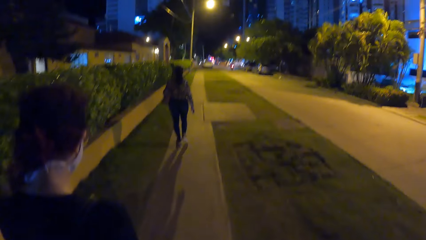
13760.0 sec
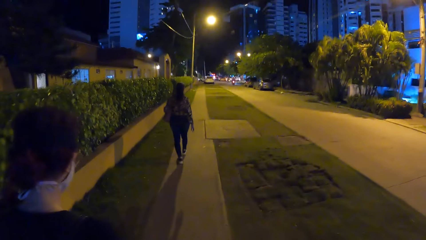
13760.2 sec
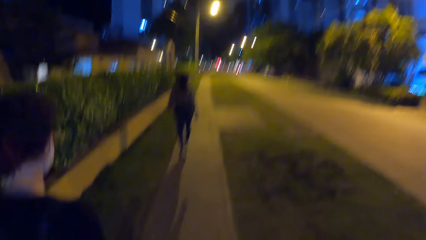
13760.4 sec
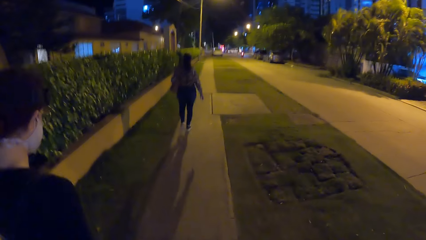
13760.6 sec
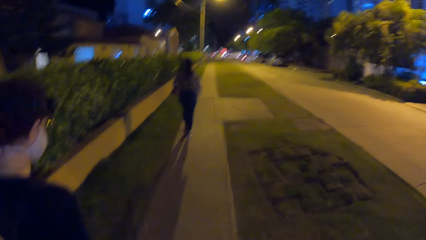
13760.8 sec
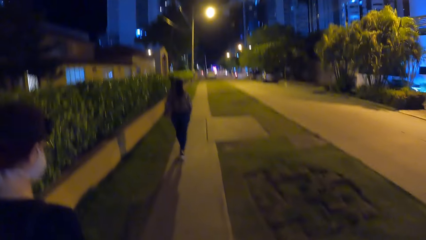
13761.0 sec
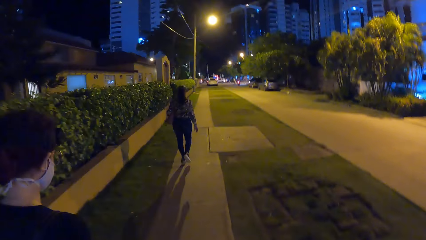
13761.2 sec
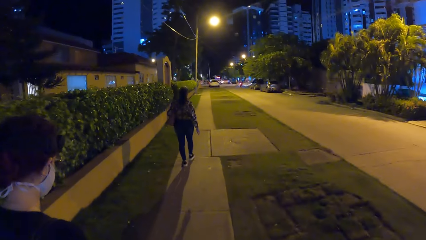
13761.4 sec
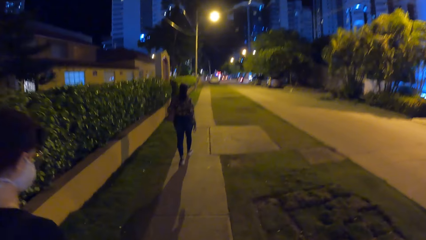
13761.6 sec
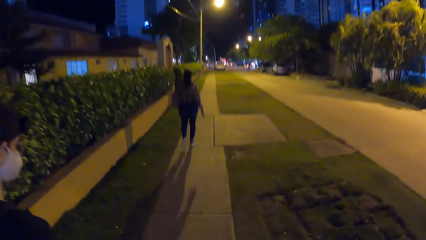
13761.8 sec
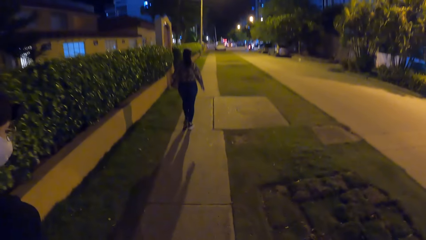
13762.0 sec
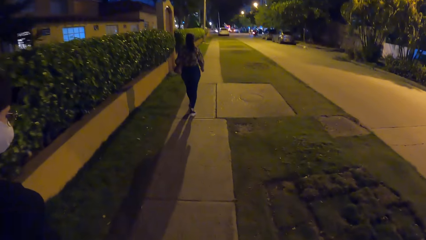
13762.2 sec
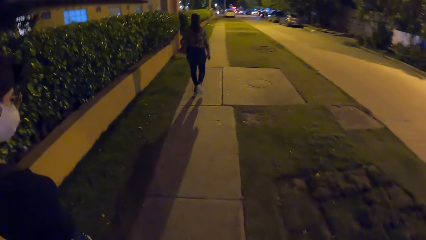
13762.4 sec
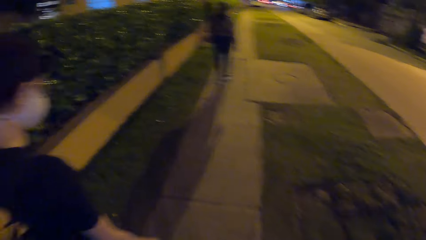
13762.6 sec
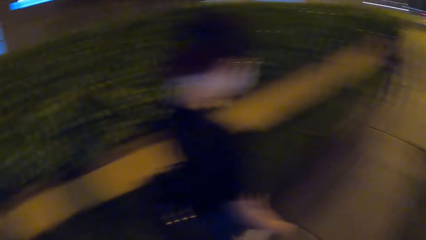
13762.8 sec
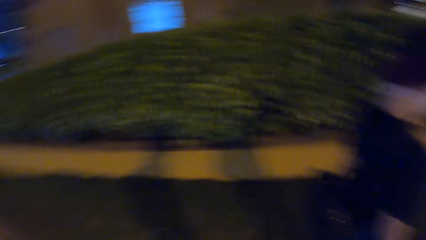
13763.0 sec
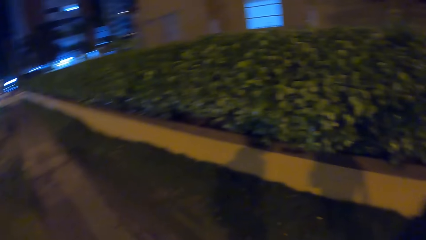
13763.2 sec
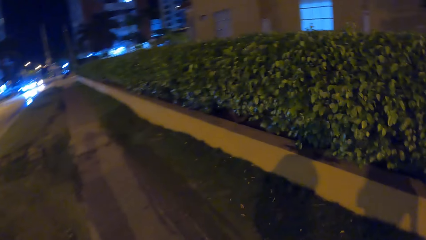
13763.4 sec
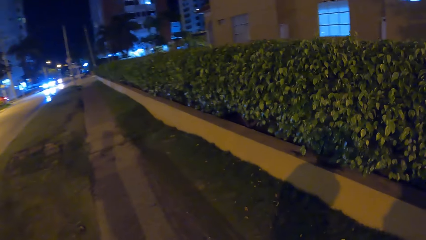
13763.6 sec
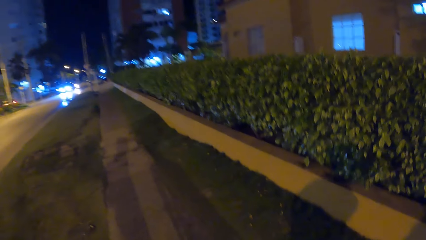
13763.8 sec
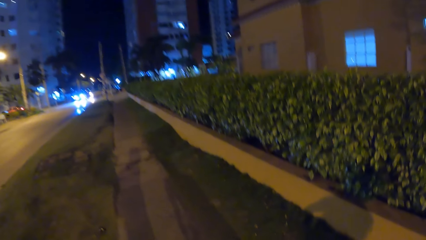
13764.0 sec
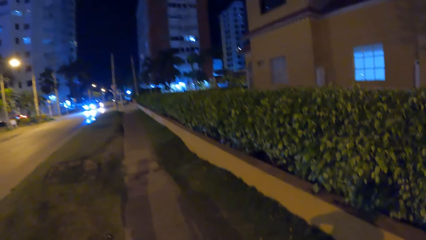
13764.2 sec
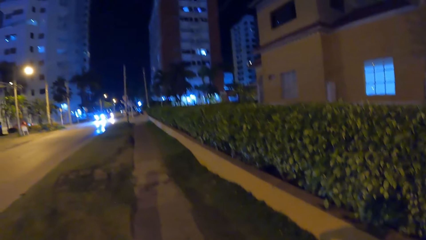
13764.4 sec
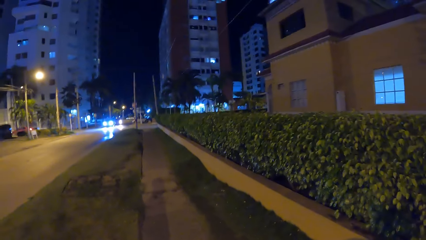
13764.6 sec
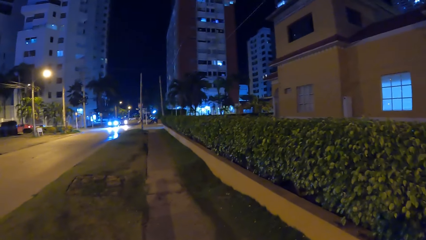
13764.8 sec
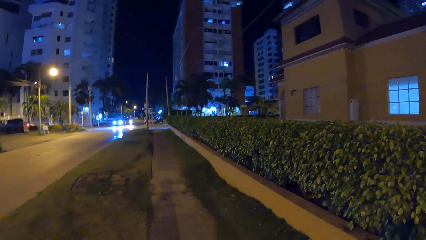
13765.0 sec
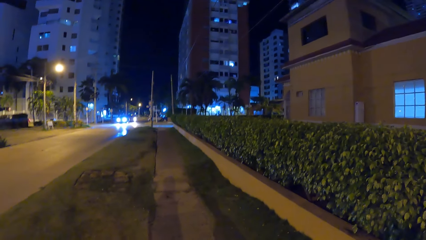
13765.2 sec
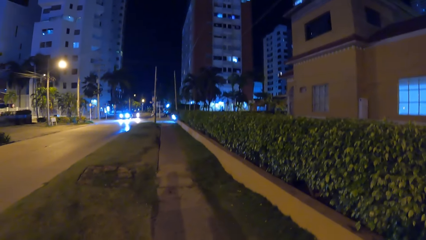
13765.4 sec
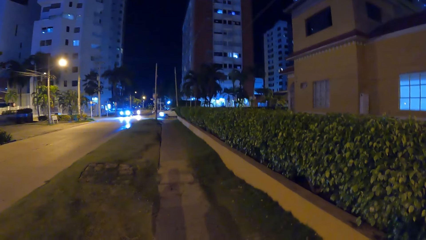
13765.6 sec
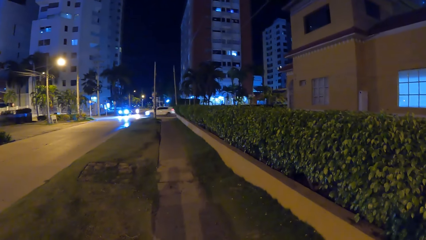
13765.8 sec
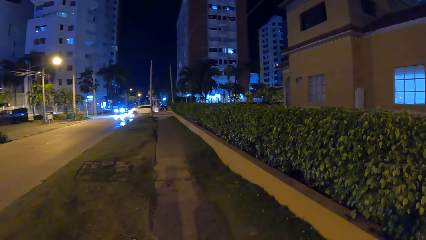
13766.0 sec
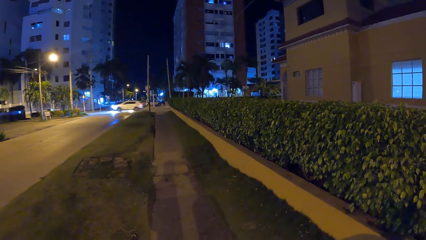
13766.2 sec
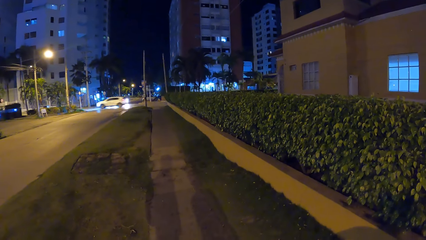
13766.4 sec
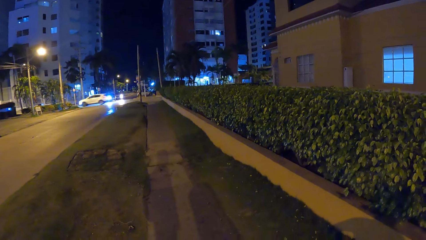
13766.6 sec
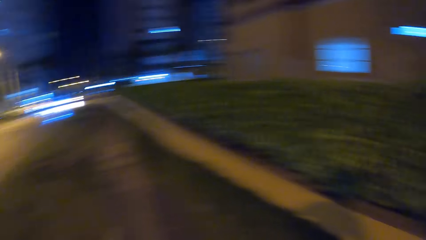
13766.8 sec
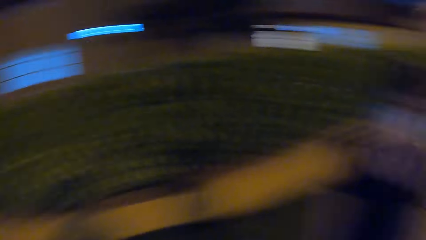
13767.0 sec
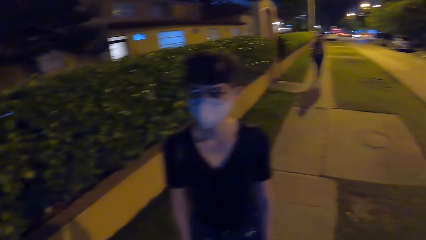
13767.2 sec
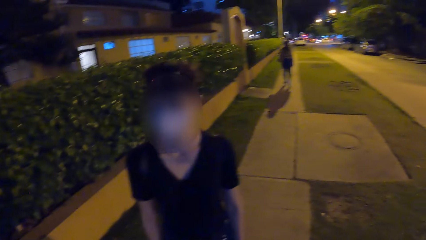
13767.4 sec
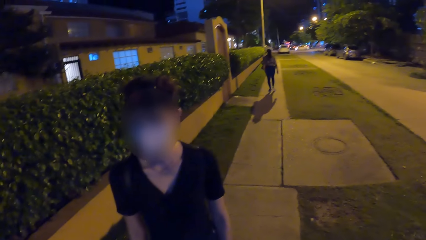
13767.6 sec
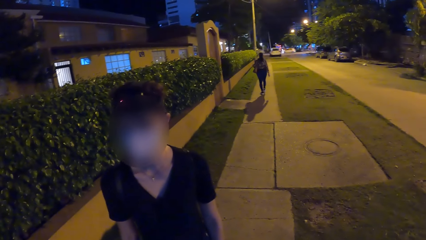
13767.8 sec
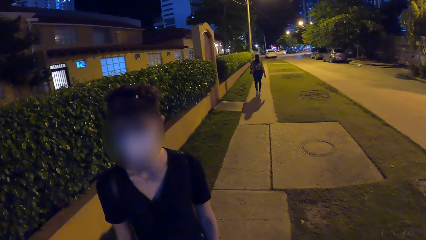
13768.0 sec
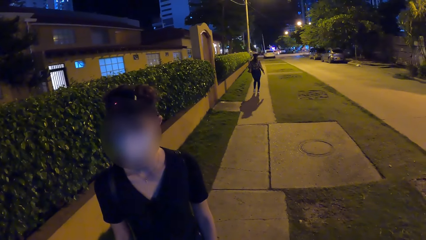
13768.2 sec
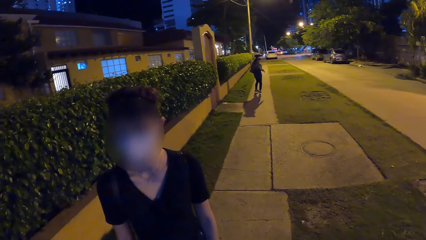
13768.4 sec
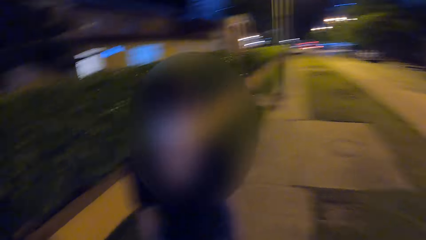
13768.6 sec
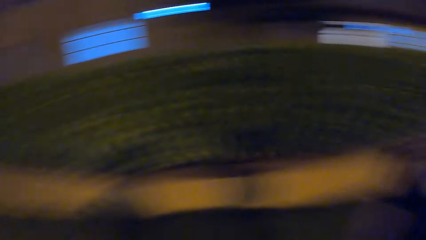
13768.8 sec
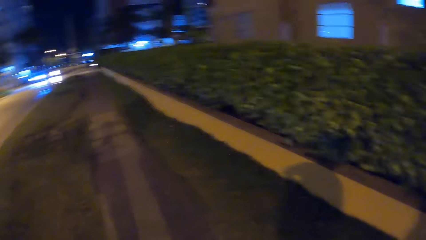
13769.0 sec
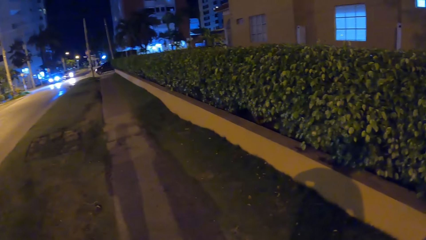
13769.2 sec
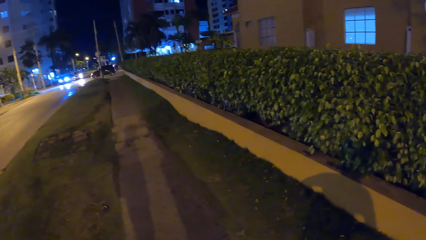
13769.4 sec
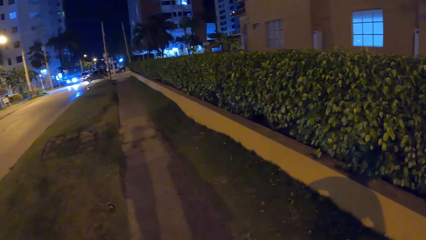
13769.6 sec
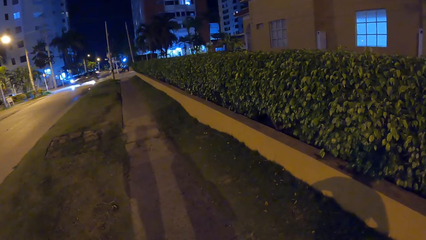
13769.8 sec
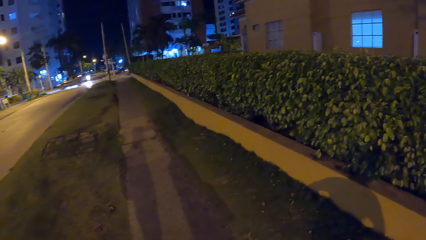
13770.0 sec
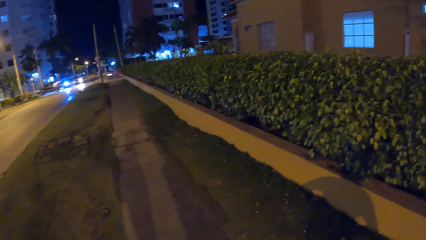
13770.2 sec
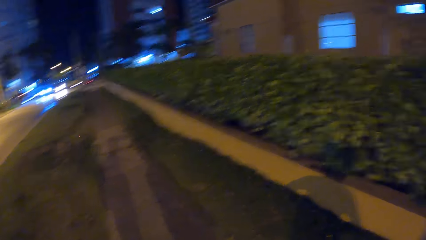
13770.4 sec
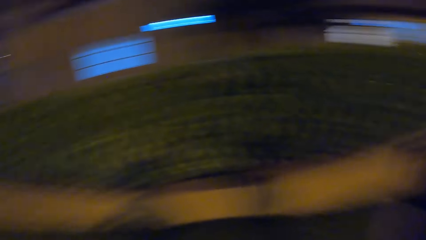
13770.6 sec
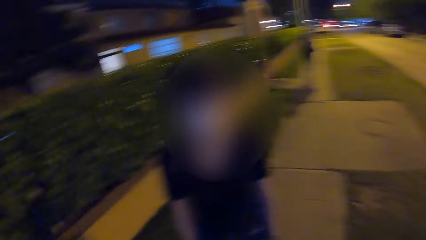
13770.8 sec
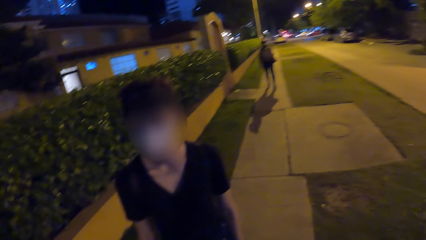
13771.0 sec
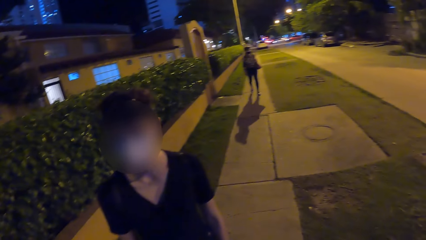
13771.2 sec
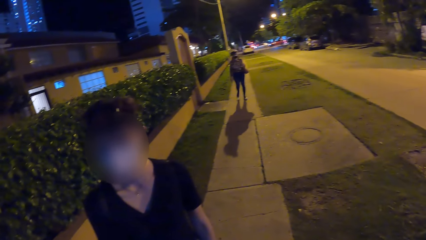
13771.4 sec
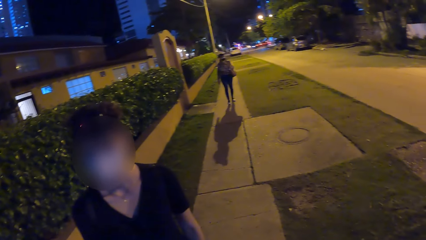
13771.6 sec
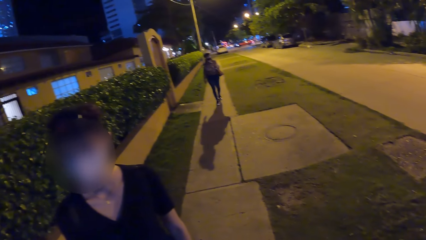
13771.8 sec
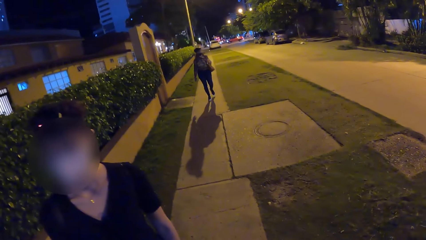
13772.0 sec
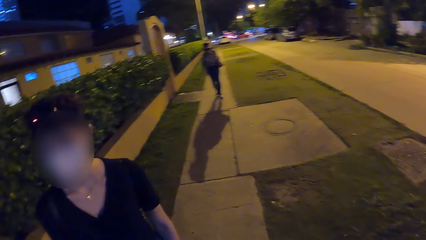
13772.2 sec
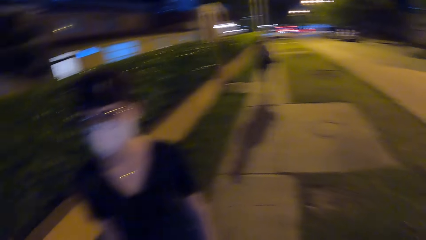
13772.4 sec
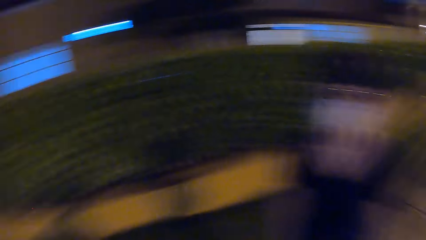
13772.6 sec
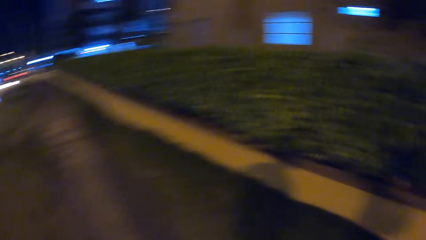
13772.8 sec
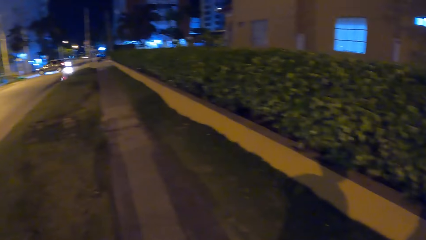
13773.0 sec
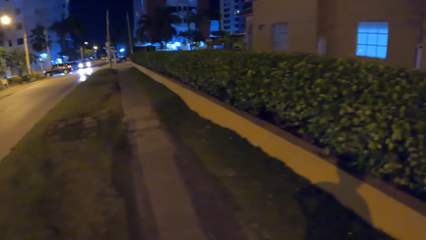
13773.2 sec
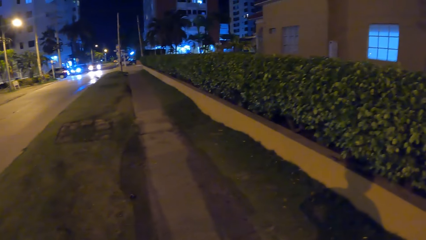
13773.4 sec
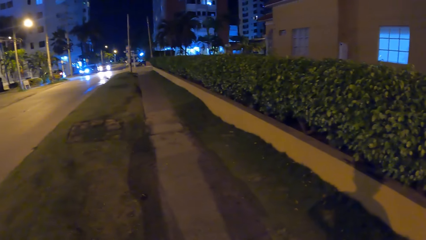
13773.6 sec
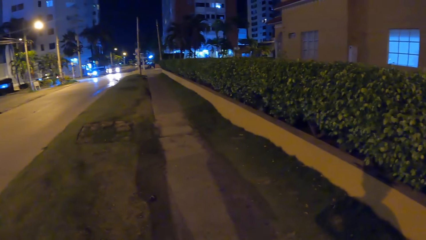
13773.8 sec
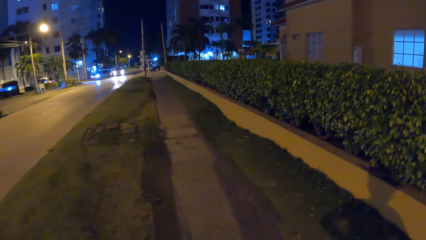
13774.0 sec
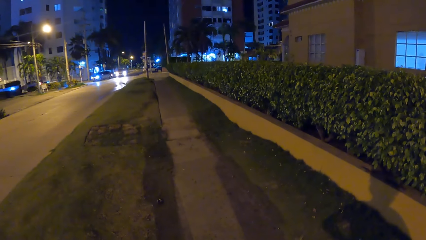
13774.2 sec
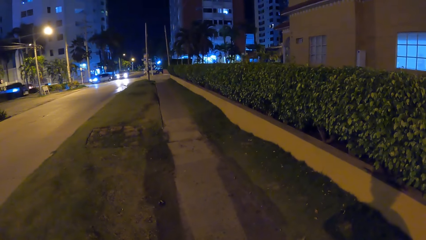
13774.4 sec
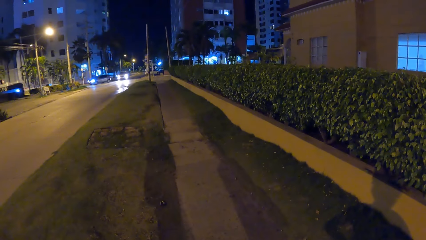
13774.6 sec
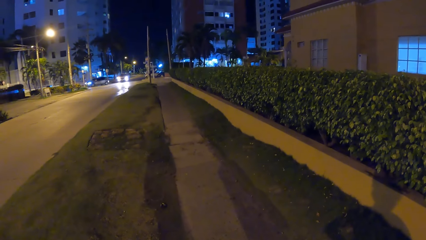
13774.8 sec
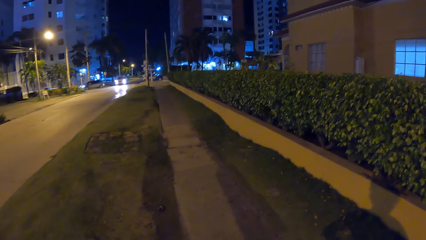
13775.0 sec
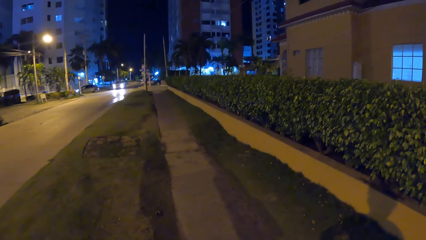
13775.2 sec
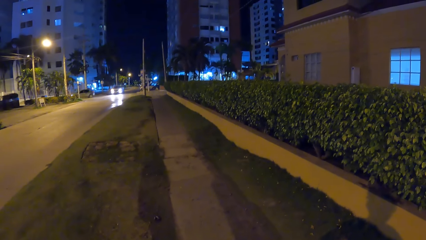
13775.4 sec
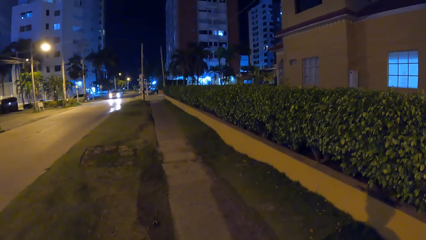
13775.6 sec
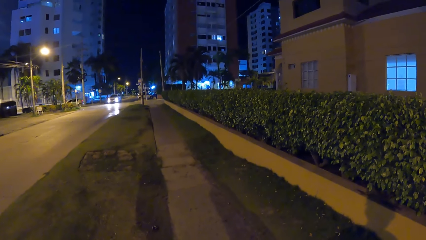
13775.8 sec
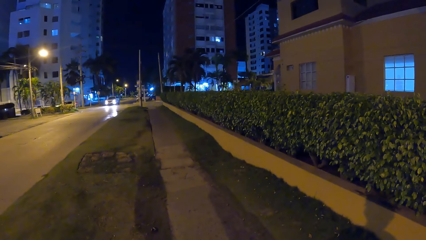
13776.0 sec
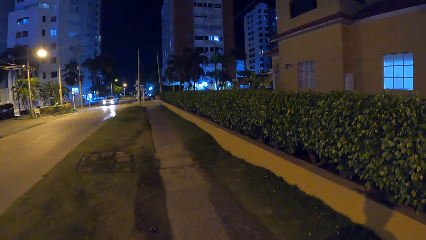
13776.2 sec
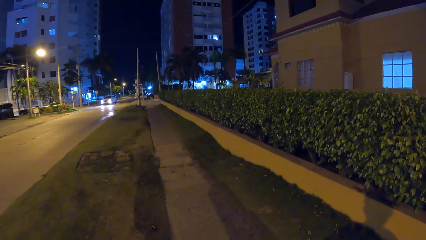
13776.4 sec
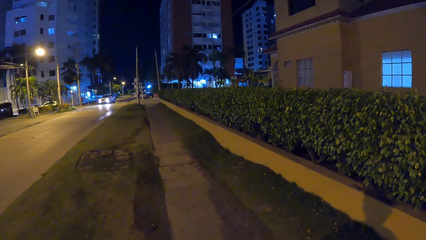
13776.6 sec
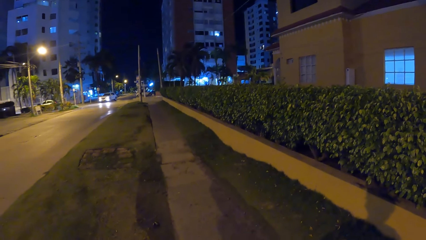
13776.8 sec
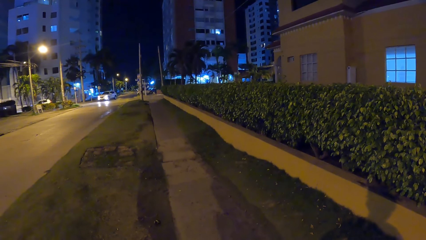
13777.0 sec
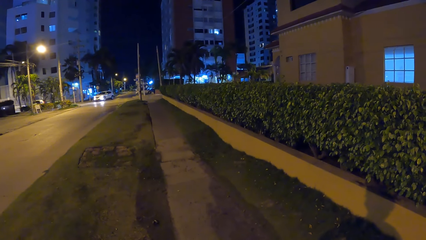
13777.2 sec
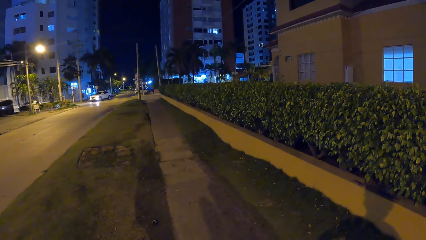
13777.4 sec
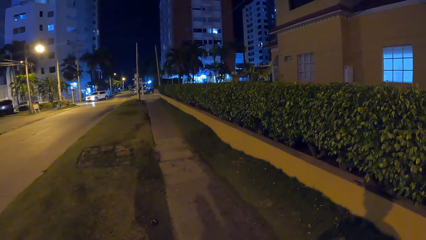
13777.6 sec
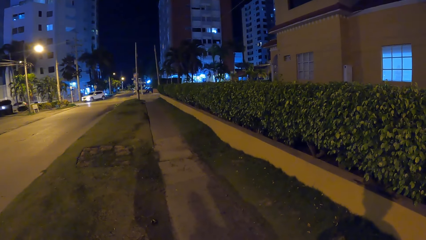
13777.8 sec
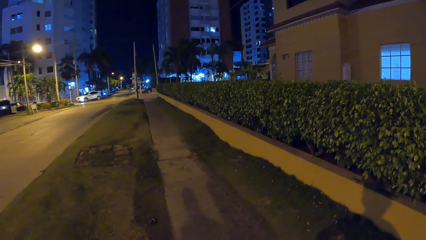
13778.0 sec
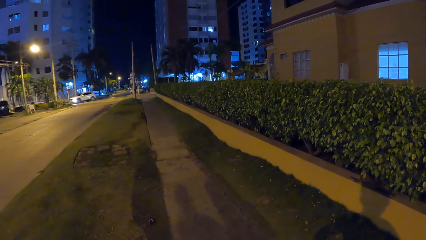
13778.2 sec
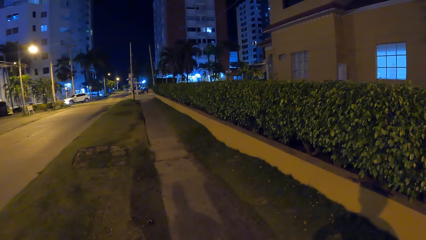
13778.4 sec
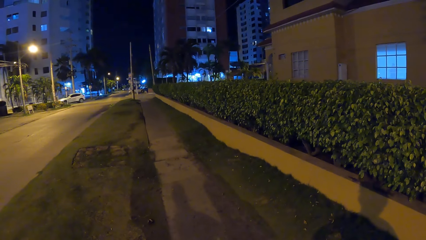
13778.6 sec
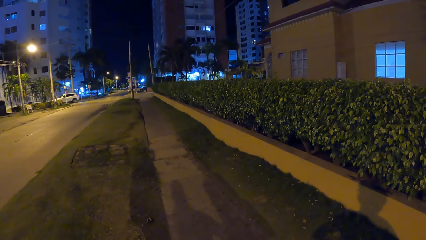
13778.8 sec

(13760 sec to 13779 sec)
The camera wearer stops walking. They look back. They converse with a woman and another woman. They look at the first woman. They look back. They converse with the first woman. A woman walks towards the camera wearer. The camera wearer looks at a pavement.
